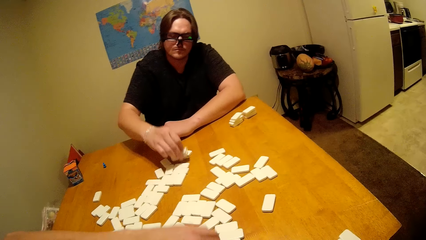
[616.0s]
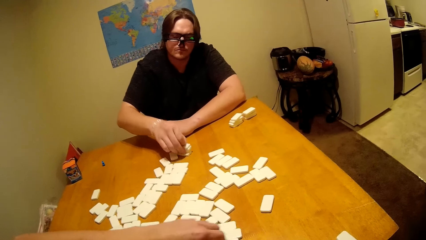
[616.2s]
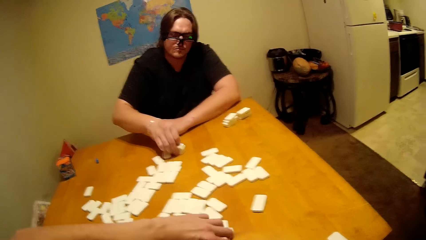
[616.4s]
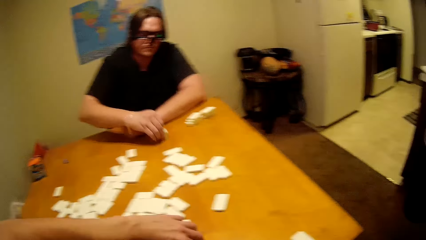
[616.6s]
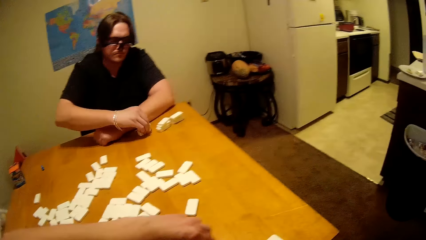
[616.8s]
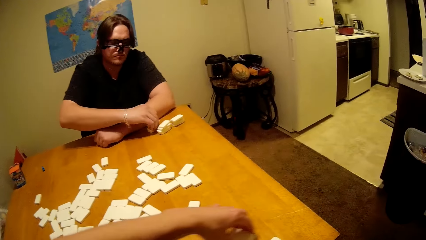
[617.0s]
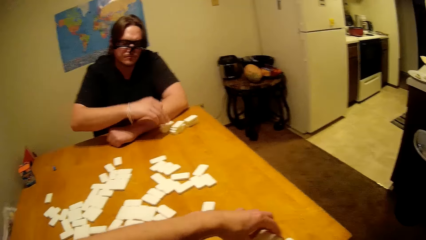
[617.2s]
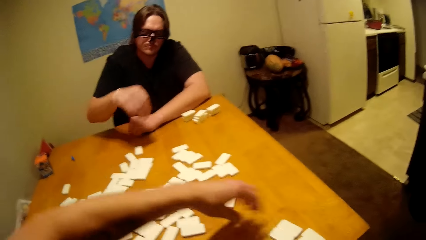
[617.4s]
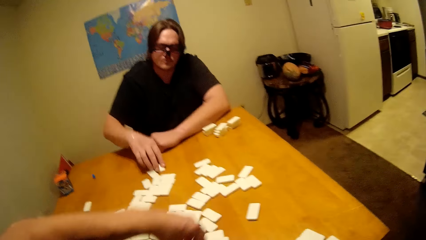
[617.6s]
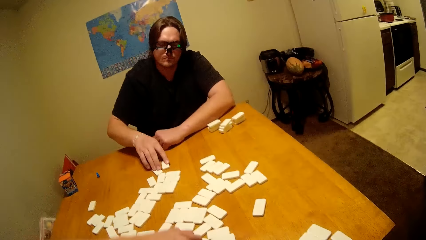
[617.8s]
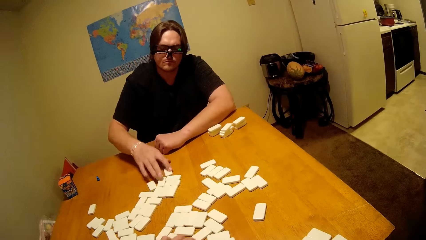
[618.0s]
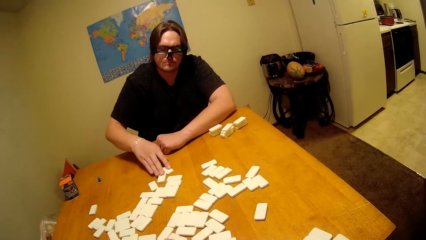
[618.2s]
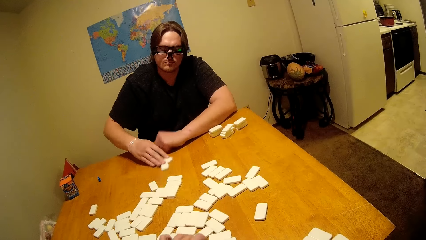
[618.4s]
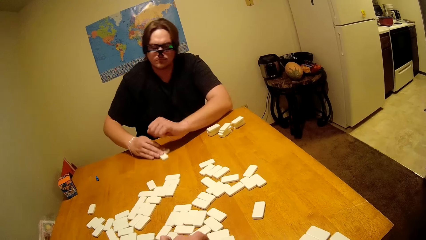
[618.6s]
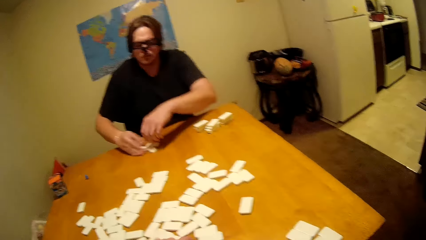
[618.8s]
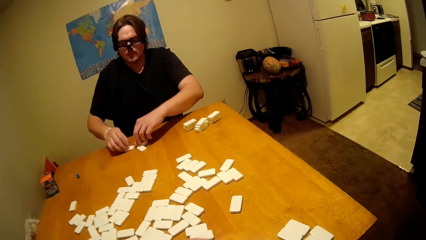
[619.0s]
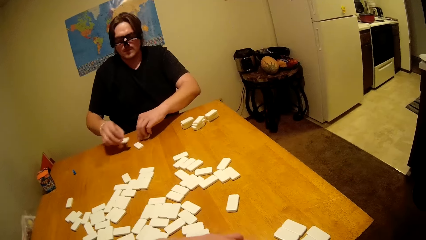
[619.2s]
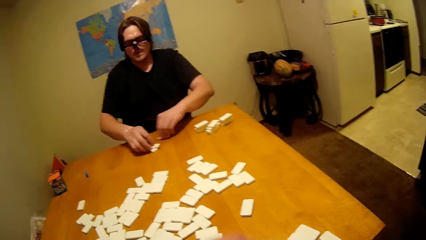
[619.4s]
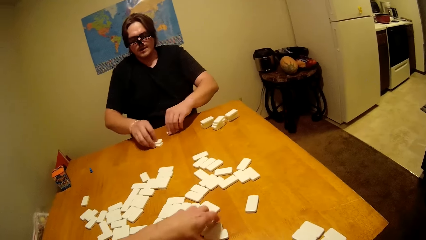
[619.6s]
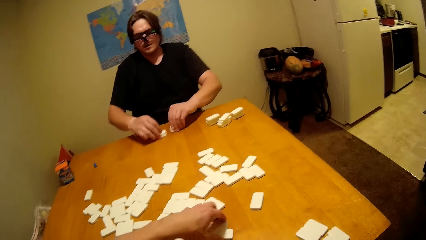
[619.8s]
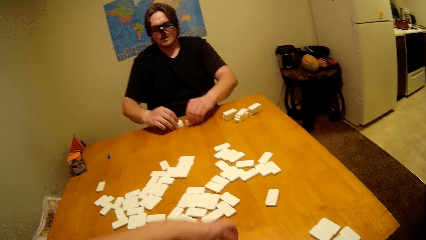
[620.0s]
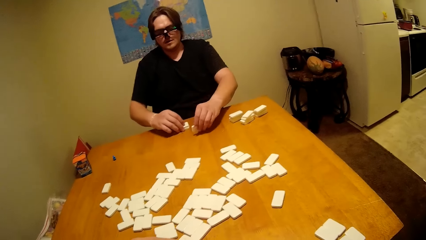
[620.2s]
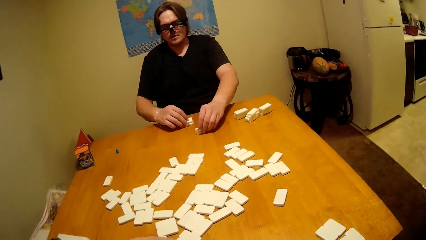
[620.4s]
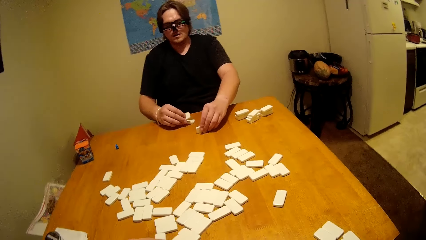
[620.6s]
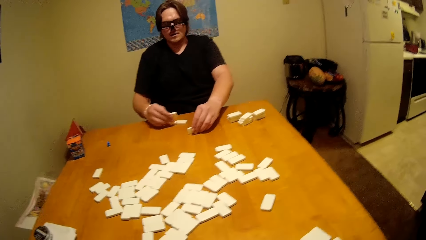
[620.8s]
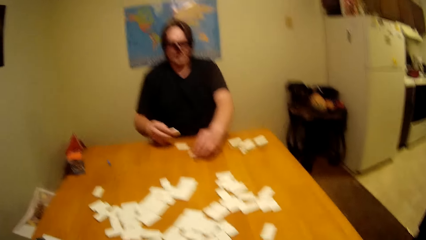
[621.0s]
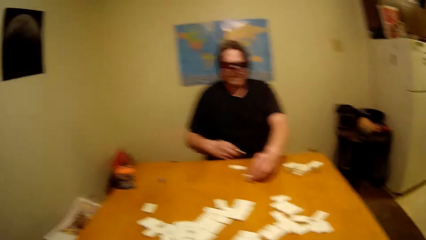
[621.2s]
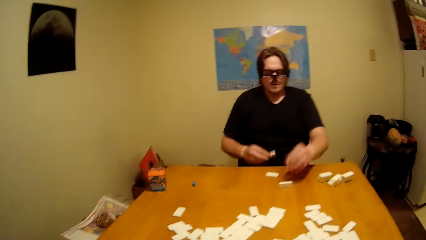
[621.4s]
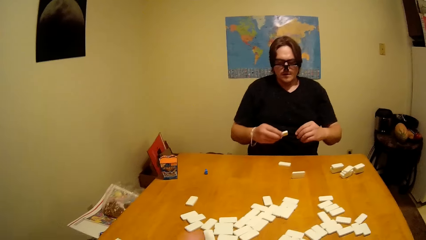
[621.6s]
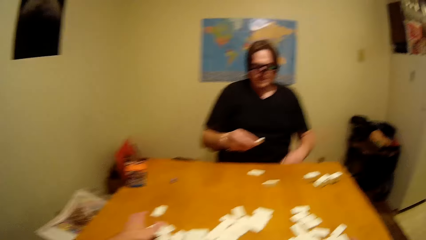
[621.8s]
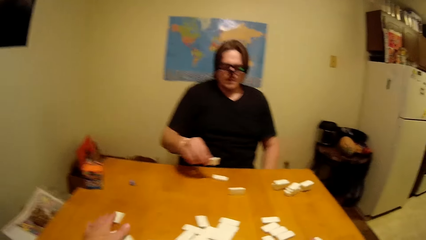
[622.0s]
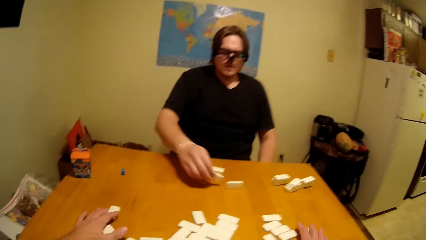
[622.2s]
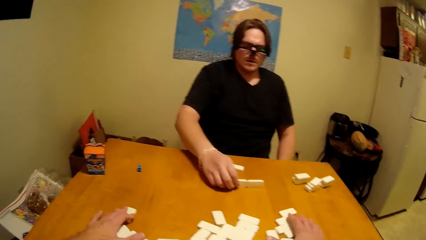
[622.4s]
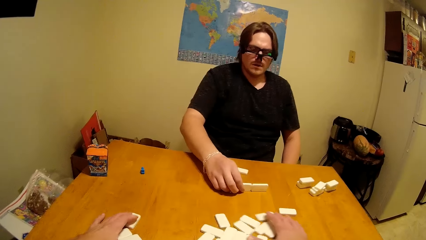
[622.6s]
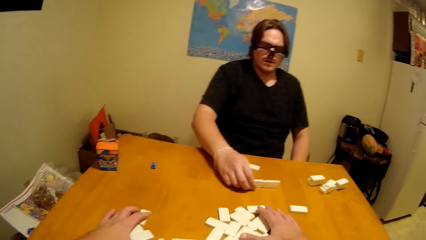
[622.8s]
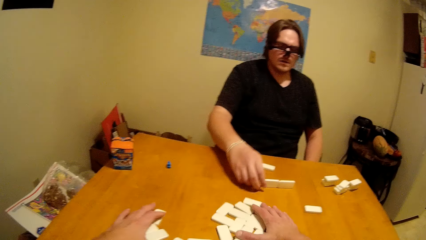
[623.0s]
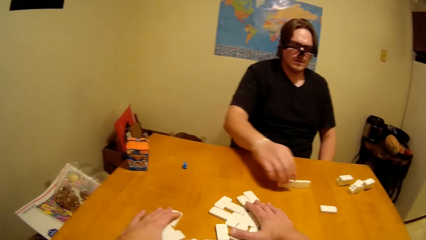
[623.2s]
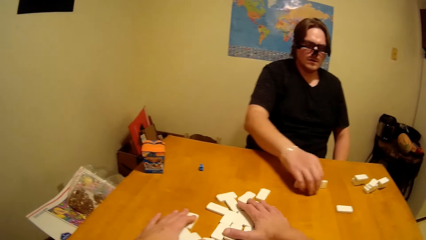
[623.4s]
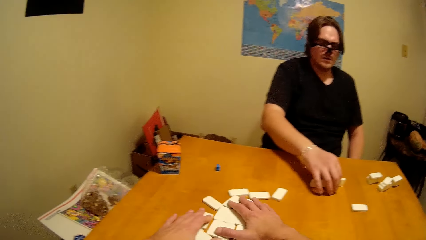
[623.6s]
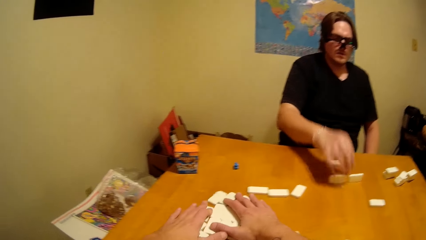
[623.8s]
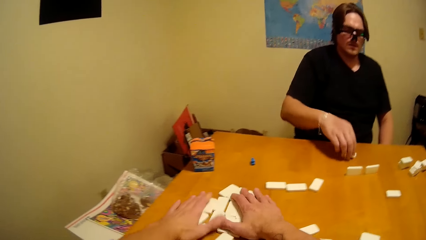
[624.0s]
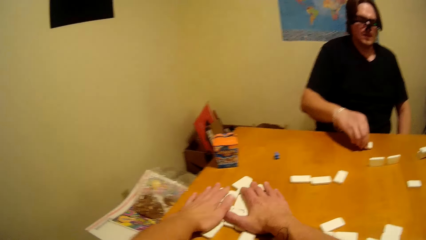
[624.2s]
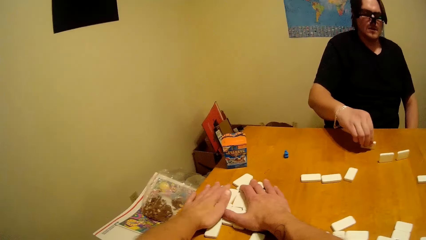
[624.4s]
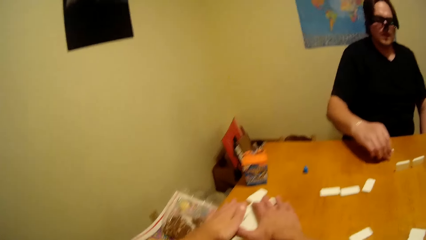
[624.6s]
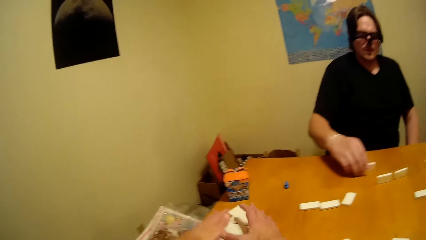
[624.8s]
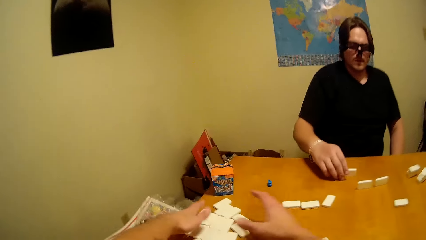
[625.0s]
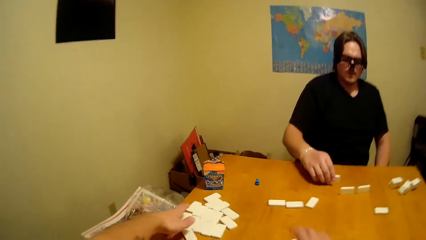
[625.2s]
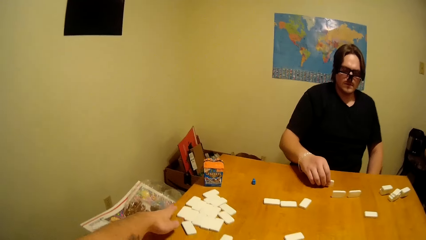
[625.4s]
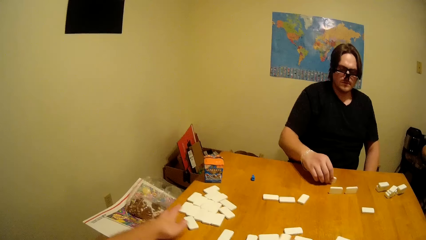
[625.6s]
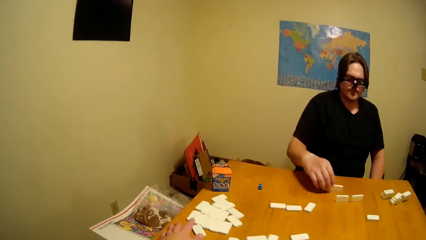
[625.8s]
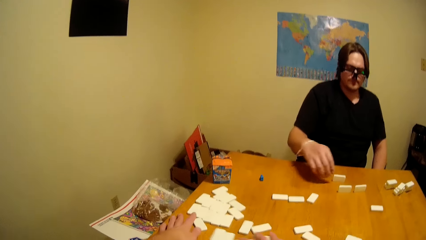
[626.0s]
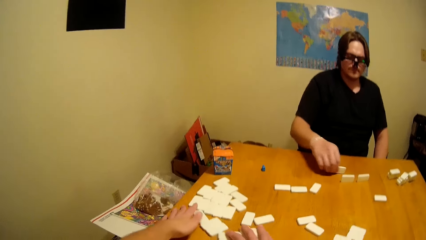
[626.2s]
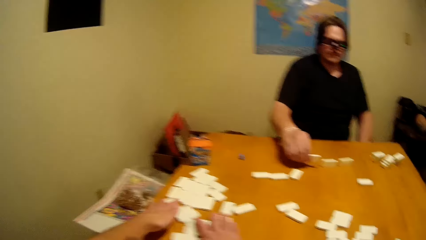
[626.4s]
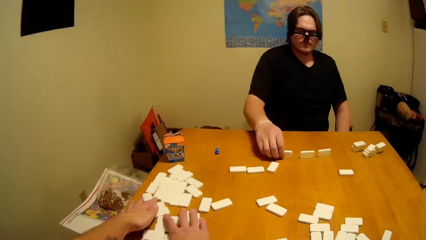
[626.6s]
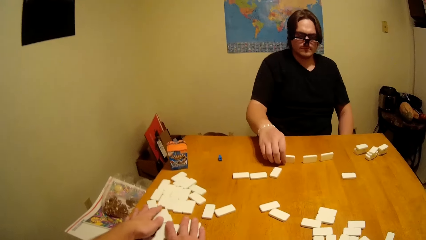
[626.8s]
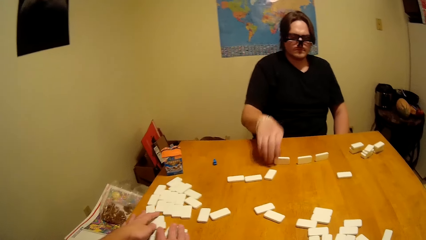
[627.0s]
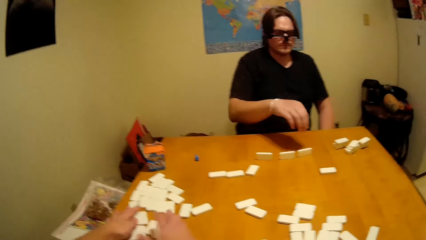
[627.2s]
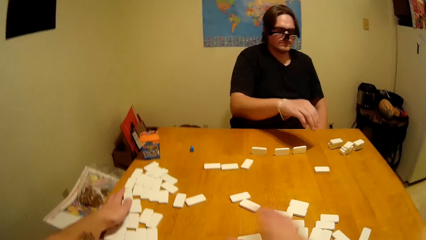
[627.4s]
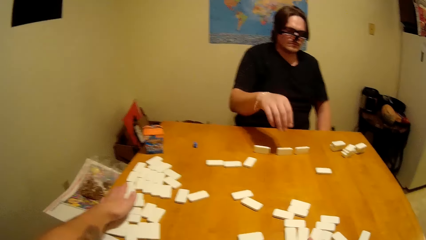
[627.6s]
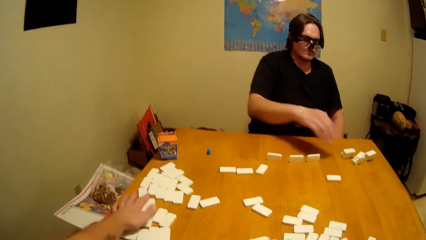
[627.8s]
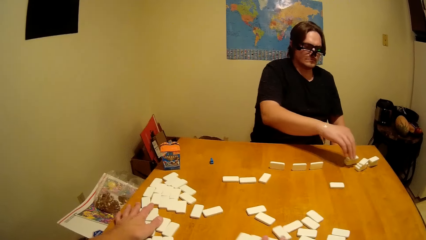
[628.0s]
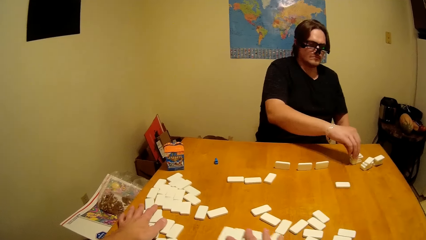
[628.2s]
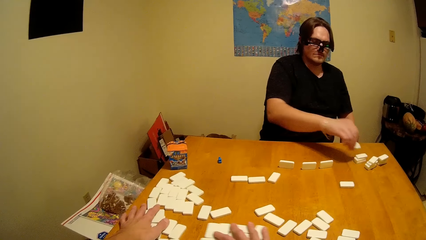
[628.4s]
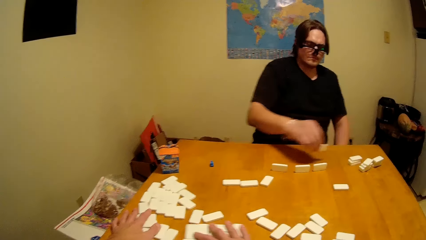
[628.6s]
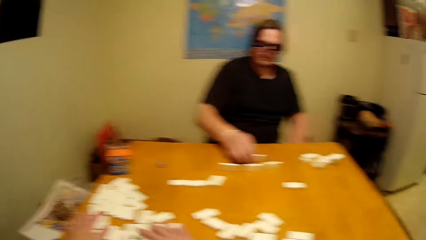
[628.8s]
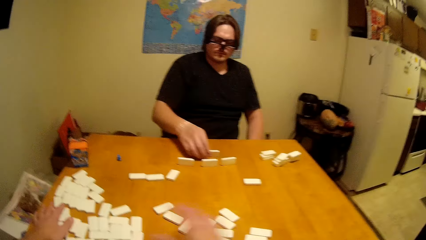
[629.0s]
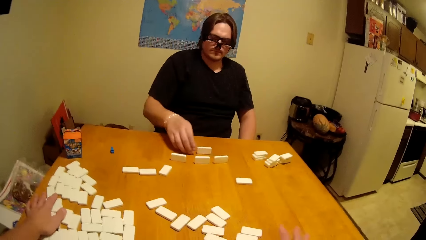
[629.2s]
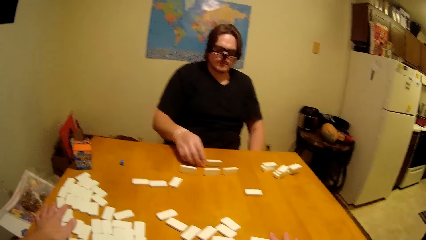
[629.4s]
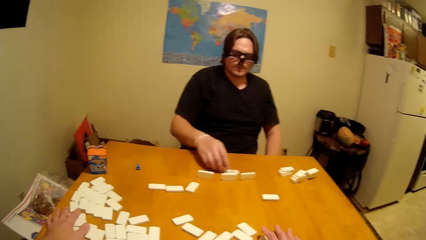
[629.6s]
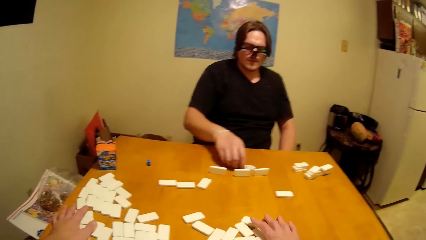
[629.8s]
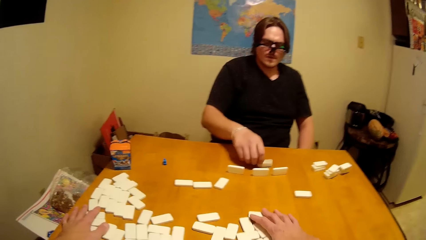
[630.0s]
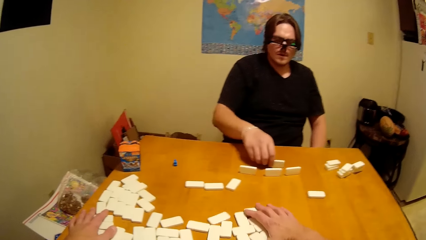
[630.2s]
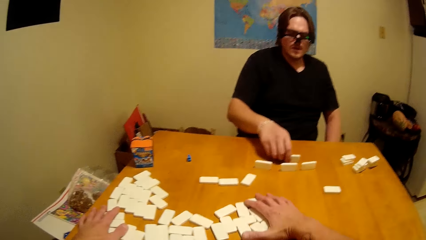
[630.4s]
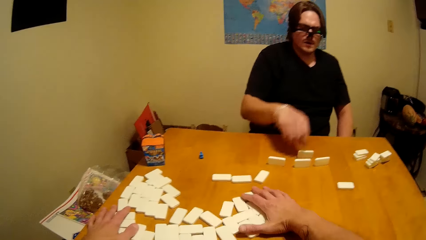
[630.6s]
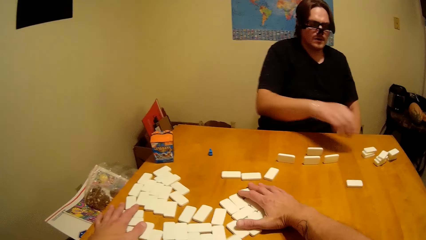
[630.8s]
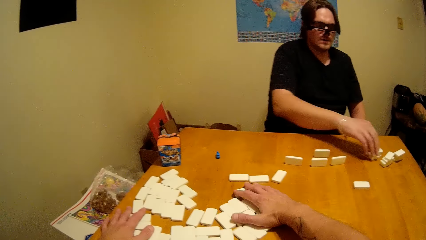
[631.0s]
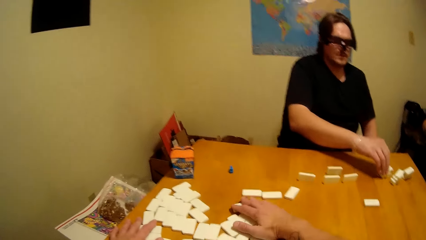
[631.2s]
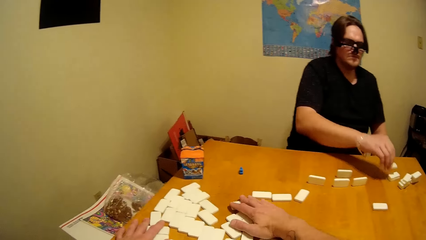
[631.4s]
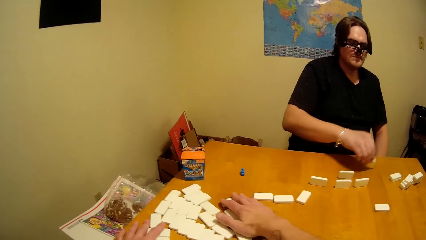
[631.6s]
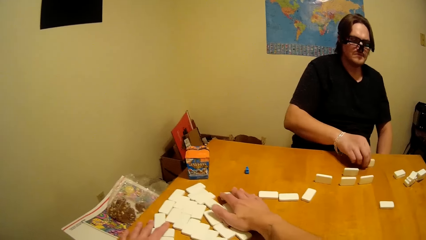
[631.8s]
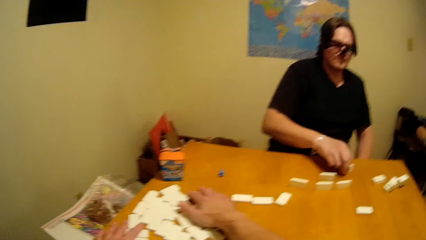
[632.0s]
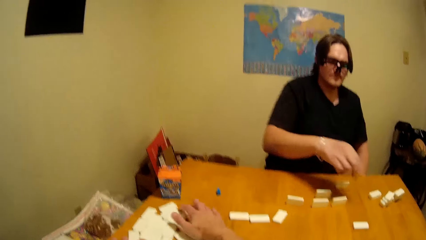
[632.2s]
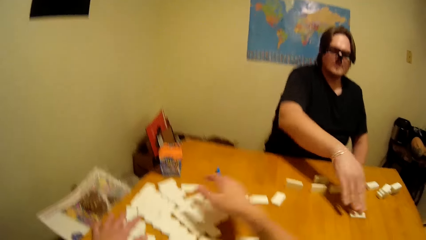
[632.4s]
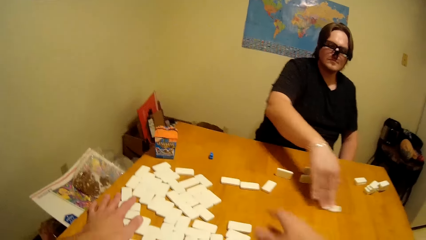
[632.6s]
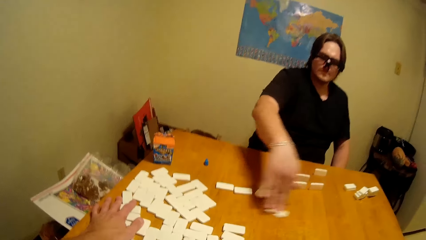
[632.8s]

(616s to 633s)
The camera wearer pushes some pieces aside.
